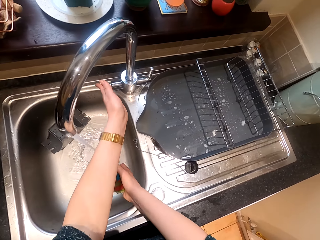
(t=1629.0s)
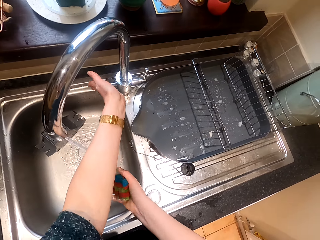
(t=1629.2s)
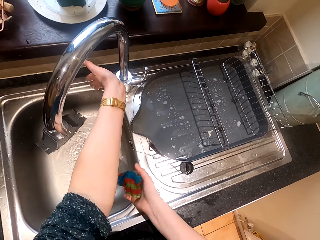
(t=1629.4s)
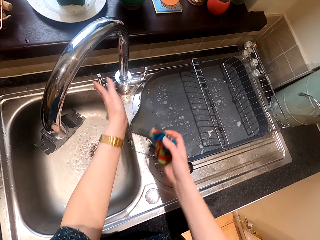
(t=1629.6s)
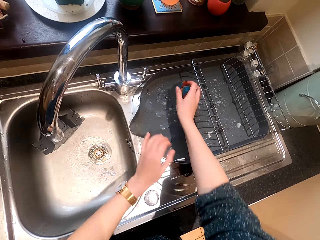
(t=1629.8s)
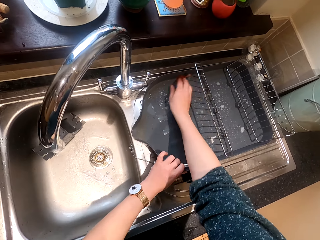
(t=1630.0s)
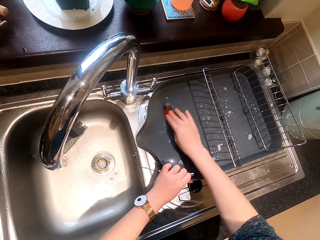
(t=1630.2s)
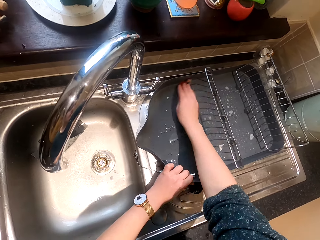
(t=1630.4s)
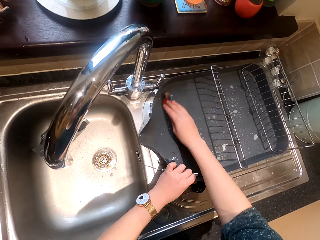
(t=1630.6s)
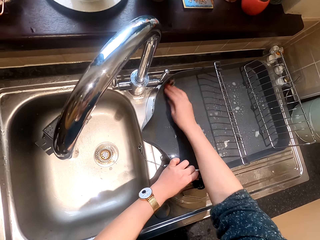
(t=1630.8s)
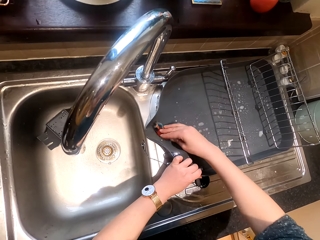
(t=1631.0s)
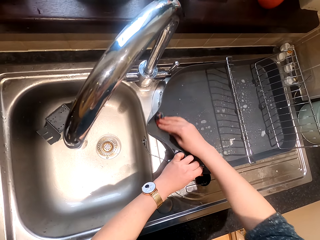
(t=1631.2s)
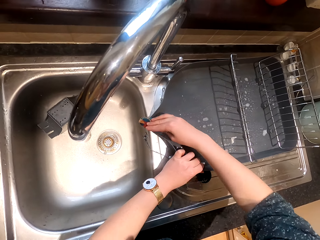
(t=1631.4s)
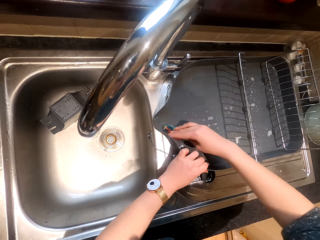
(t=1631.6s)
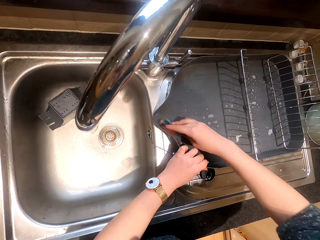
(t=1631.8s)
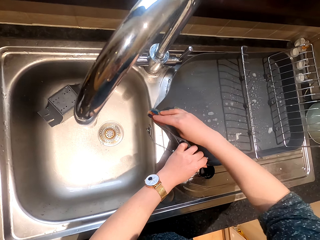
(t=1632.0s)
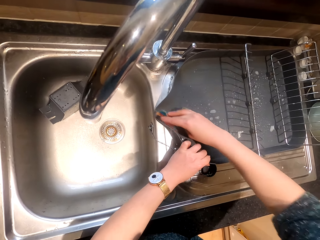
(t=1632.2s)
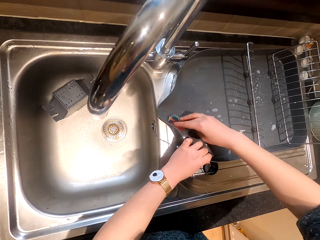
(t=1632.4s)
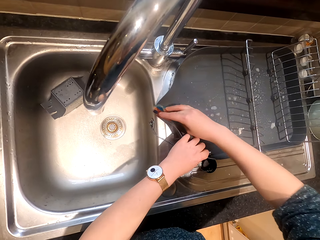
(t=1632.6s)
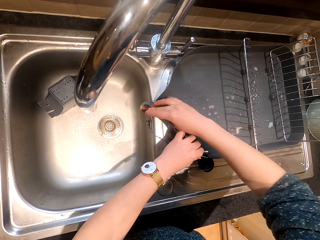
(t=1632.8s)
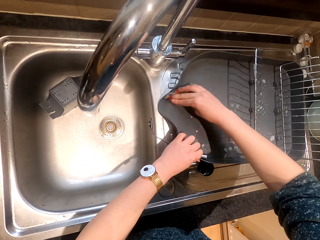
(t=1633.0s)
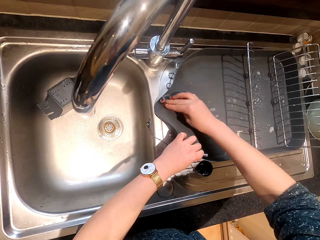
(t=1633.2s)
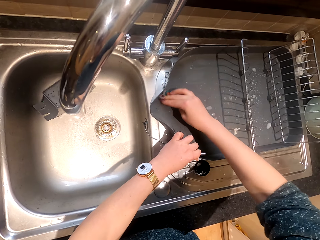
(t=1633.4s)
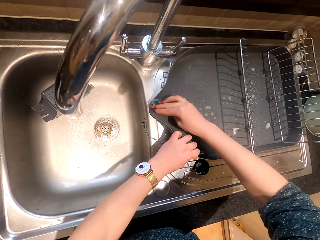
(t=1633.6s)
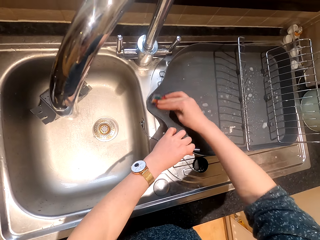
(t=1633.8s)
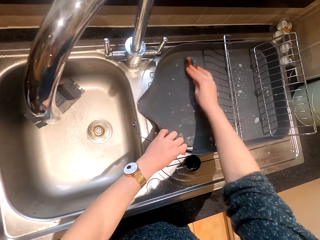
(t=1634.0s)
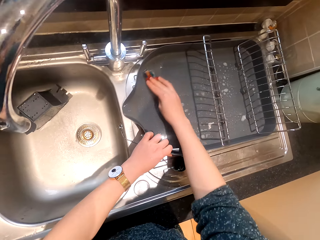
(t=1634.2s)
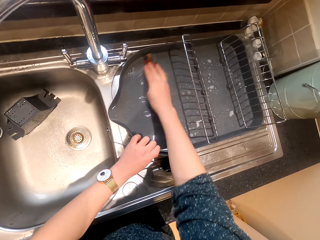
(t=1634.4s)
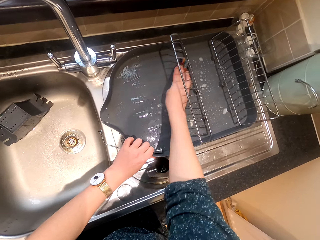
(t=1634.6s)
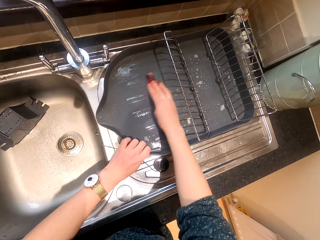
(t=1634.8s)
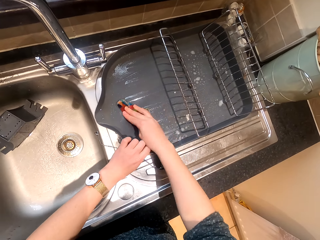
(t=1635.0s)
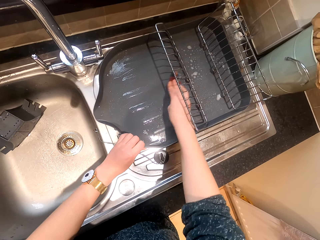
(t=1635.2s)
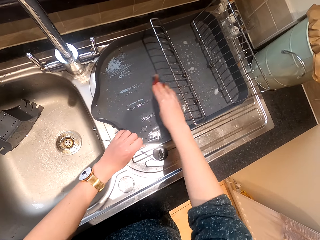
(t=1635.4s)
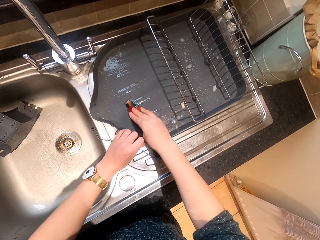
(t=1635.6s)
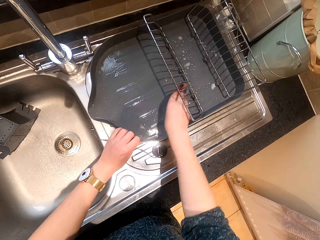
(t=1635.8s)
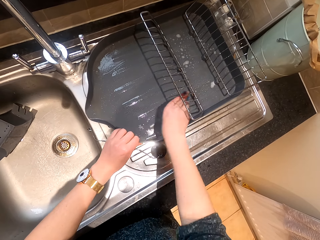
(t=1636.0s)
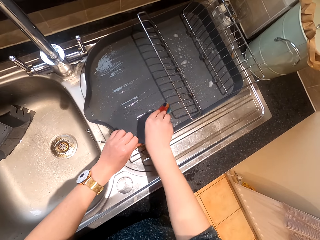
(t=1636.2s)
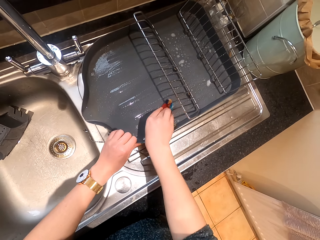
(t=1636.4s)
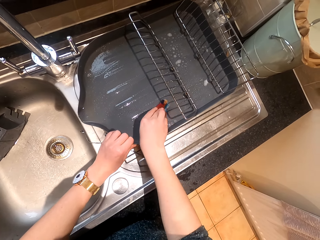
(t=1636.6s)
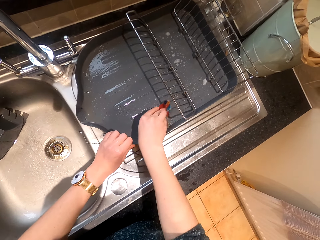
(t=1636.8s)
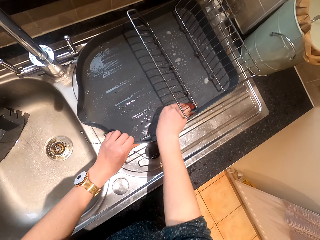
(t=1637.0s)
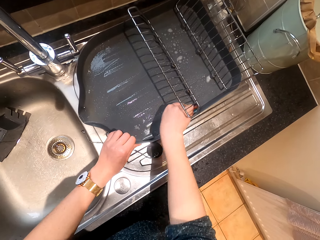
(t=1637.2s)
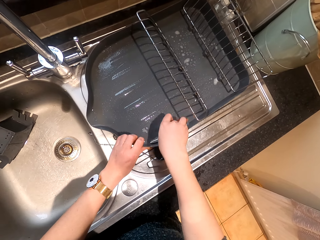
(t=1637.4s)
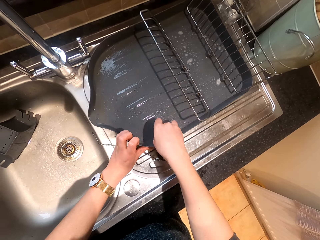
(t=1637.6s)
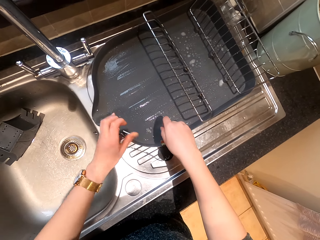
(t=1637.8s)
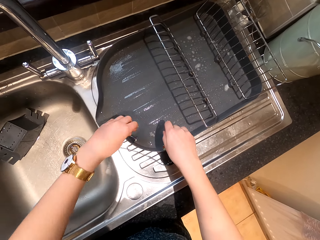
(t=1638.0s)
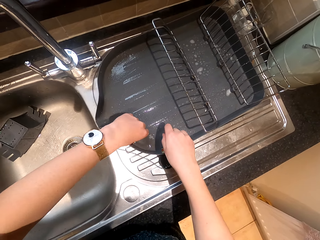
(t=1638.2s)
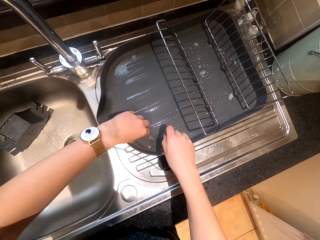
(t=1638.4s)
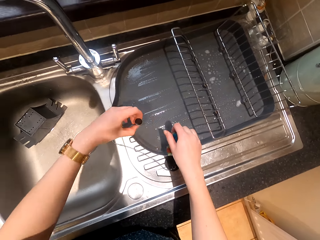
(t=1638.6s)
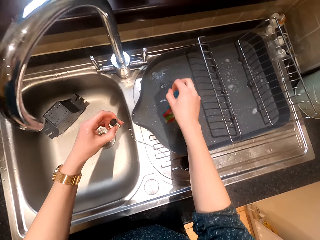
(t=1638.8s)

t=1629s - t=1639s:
The camera wearer turns the water off. They clean the utensil rack.

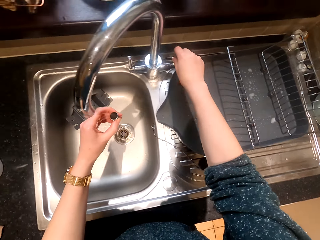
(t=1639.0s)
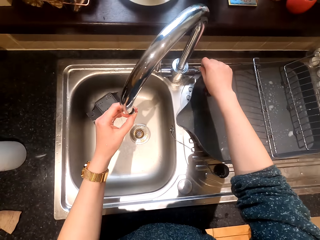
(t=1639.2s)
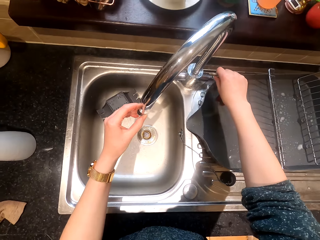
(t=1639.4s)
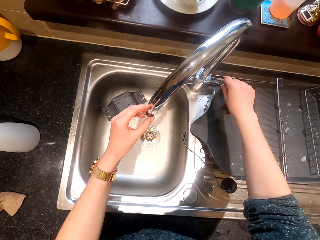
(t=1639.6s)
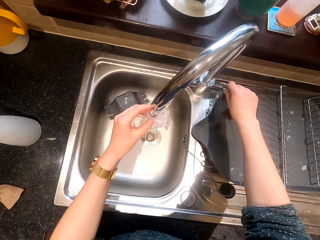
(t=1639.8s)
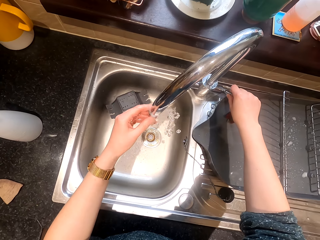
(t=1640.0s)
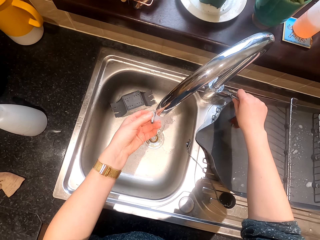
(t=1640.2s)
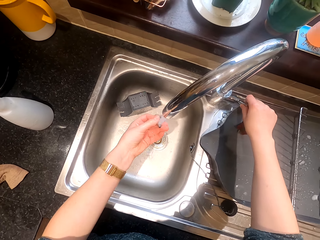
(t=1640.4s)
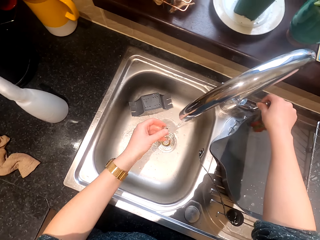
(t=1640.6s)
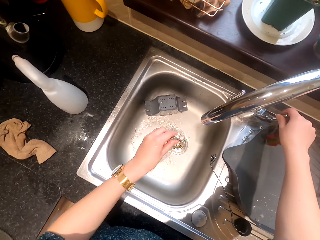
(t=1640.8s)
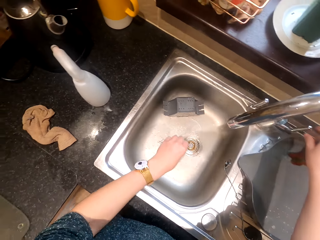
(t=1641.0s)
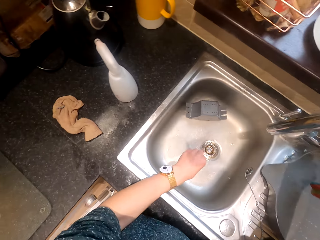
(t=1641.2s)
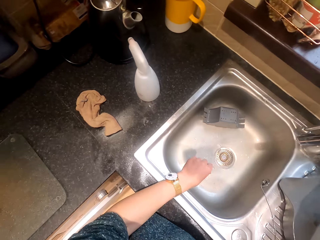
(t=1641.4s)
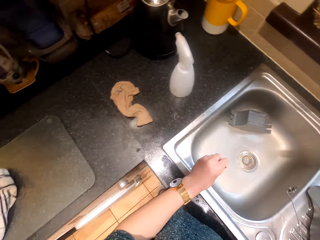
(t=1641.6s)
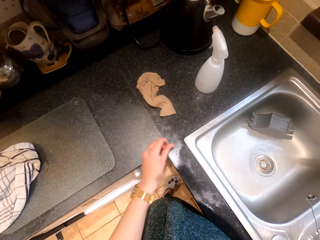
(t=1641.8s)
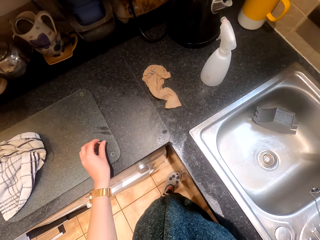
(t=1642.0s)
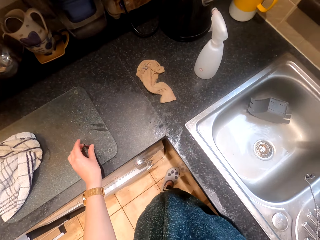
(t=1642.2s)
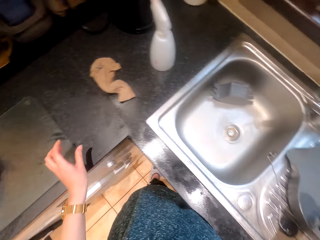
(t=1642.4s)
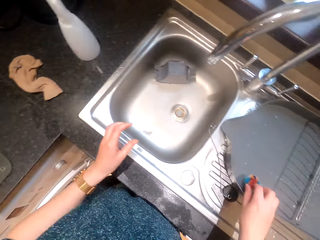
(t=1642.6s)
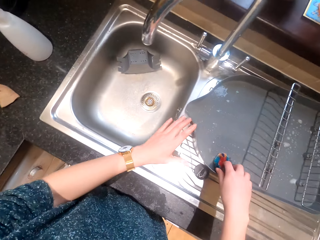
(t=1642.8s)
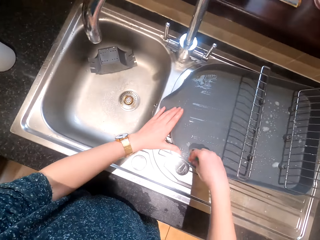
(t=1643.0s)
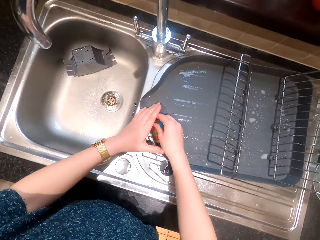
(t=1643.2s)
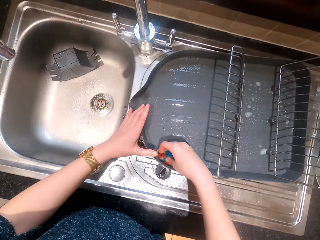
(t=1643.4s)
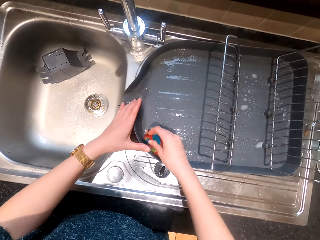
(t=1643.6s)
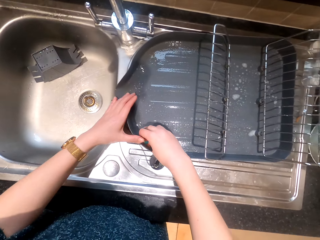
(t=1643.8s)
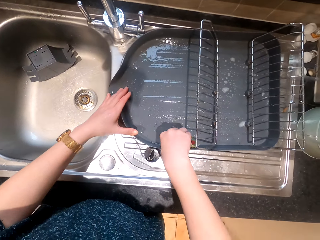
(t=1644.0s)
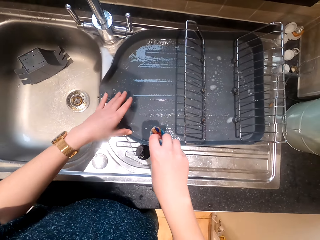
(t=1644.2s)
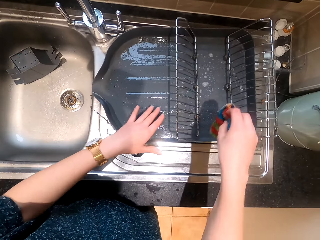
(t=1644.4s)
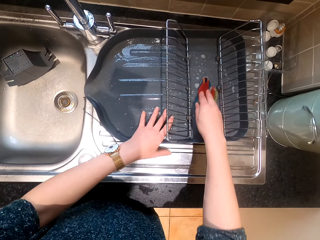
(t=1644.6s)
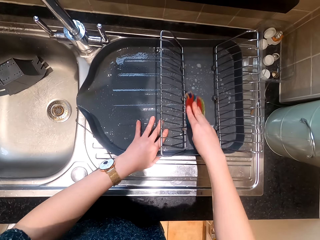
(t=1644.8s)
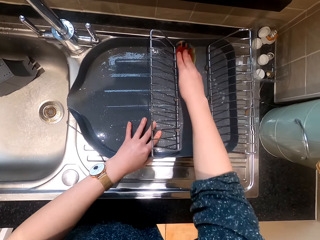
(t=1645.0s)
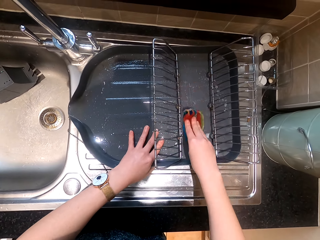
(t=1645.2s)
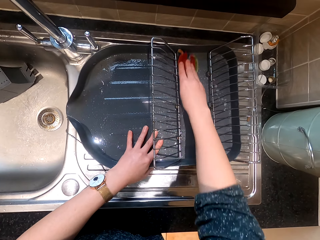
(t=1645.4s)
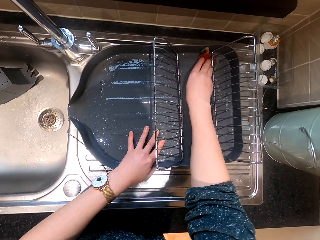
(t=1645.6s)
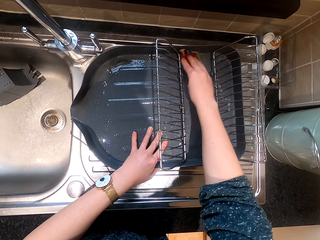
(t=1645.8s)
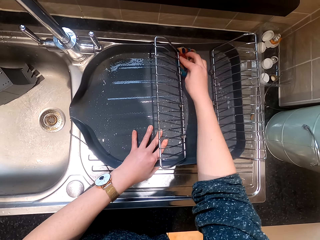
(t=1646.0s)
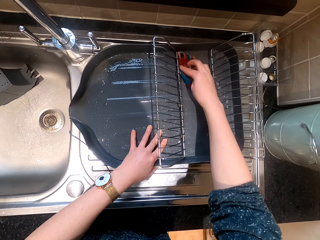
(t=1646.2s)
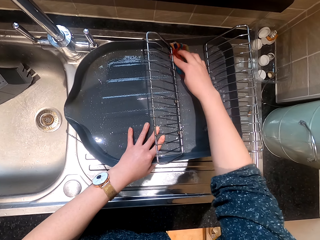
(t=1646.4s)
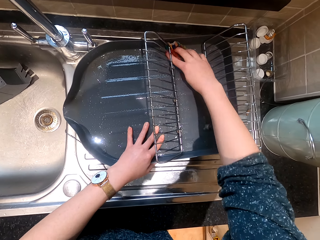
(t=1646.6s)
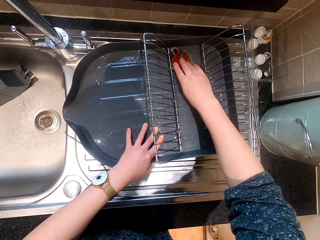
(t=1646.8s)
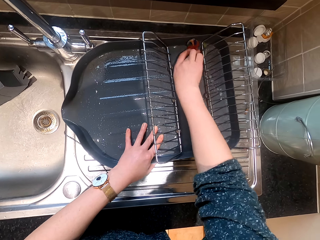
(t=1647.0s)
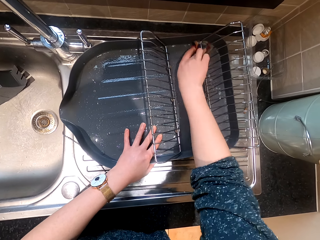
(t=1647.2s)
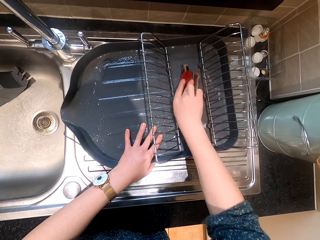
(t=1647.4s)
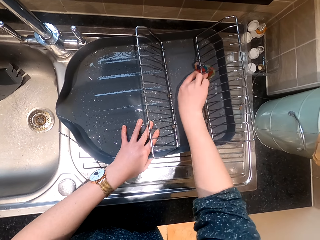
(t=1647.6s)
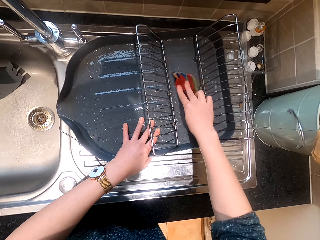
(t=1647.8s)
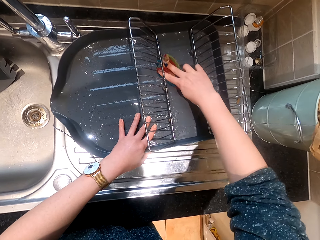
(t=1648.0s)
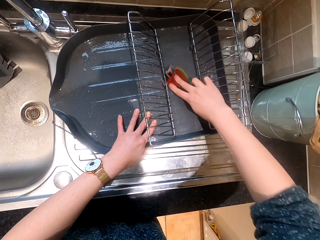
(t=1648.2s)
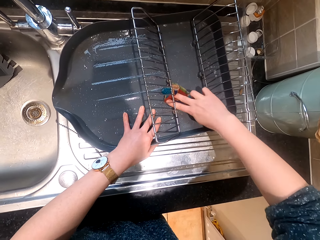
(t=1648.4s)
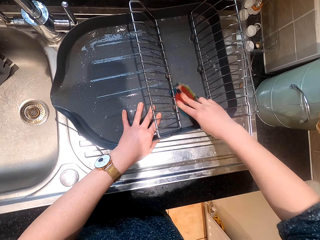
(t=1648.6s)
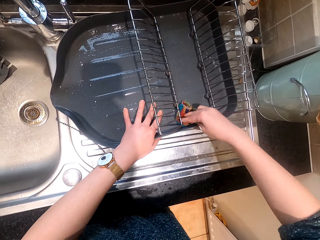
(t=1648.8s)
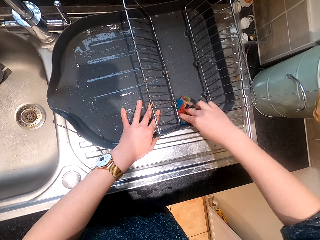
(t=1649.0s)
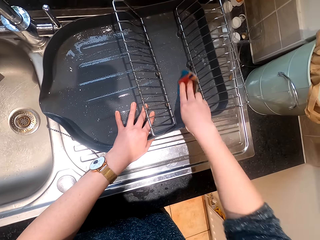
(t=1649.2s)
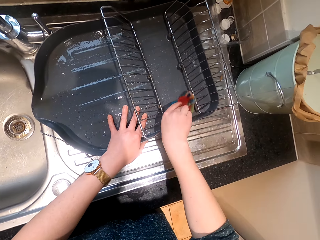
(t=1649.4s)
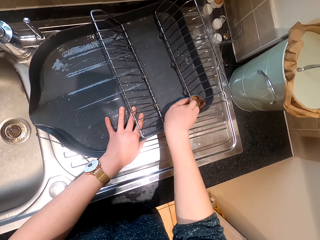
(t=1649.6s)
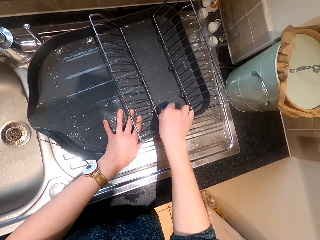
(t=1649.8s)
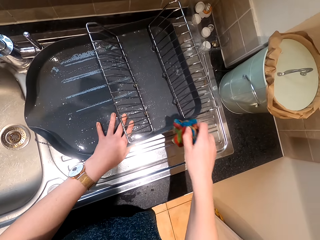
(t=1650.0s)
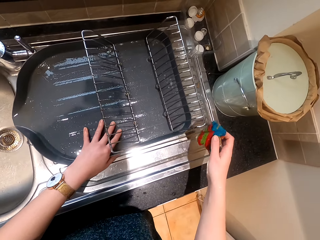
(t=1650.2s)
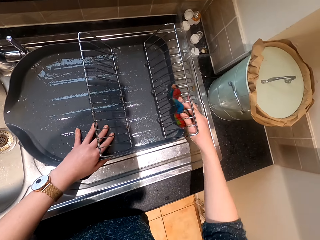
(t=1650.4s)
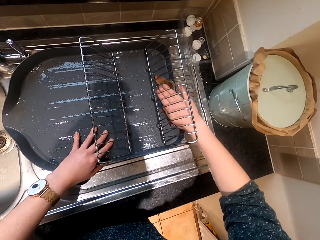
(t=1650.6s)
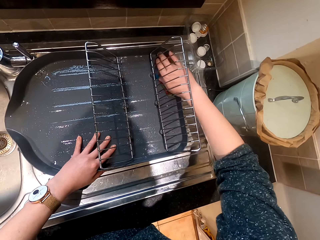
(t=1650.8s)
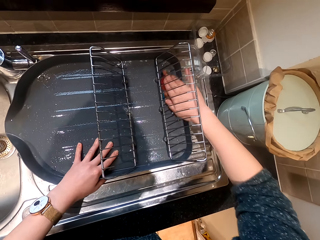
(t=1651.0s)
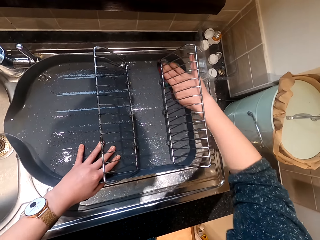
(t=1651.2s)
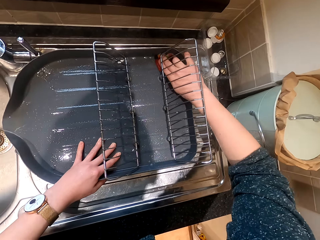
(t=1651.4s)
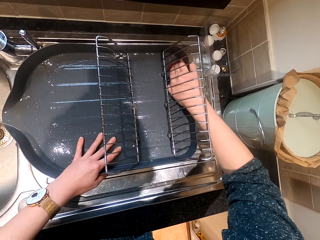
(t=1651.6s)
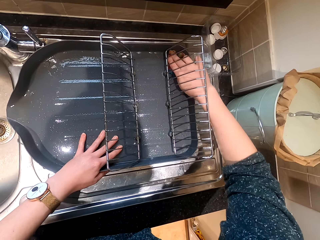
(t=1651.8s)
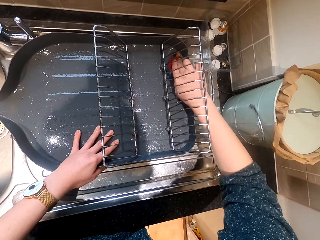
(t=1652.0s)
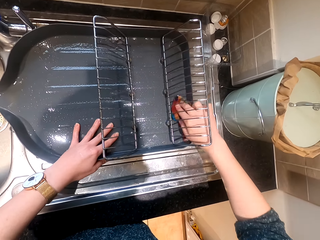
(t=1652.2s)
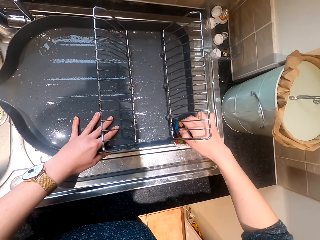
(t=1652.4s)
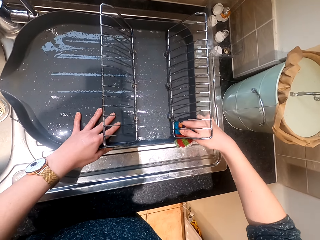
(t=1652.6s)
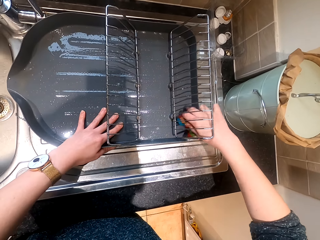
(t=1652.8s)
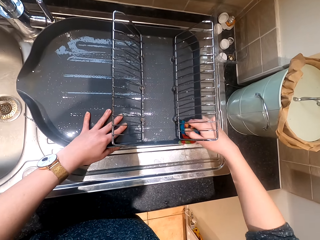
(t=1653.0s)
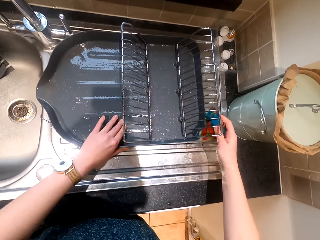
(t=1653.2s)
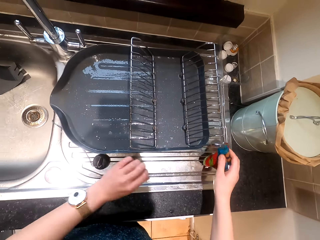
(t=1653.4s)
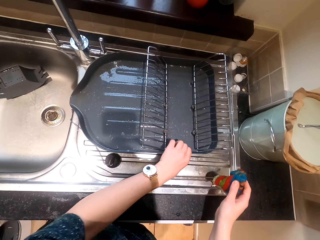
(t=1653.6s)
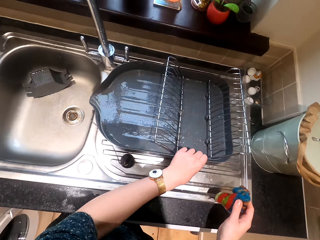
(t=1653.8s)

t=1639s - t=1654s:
The camera wearer picks up a metal. They turn on the water. They rinse the metal. They put the metal on the counter. They wash the utensil rack.
